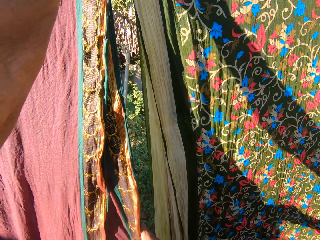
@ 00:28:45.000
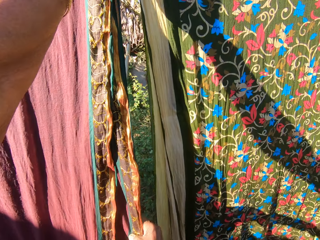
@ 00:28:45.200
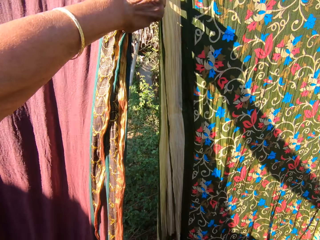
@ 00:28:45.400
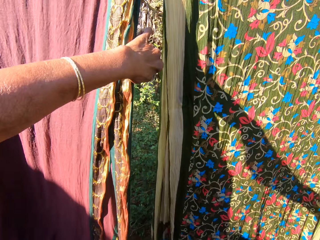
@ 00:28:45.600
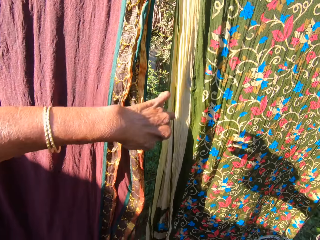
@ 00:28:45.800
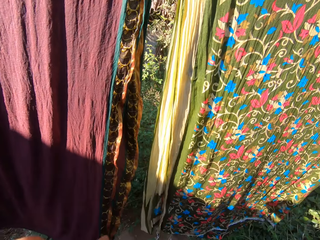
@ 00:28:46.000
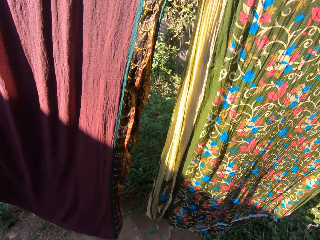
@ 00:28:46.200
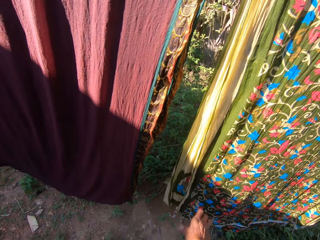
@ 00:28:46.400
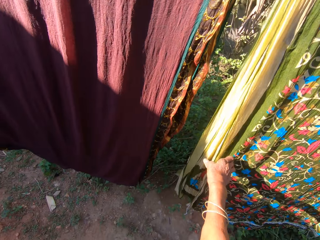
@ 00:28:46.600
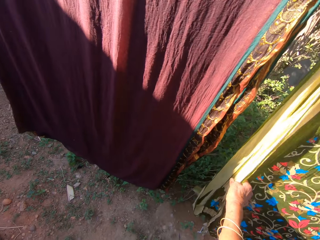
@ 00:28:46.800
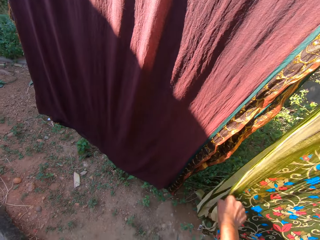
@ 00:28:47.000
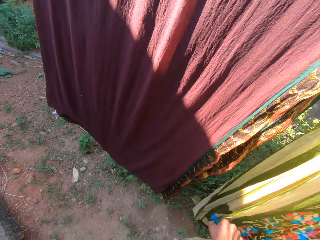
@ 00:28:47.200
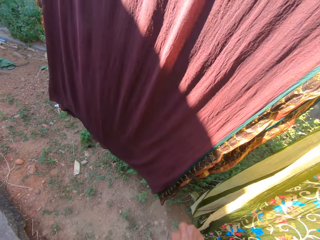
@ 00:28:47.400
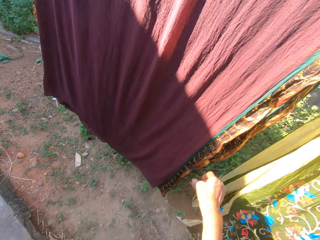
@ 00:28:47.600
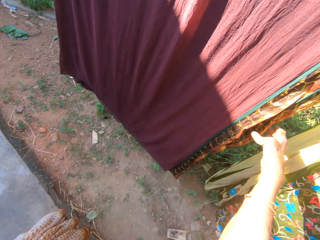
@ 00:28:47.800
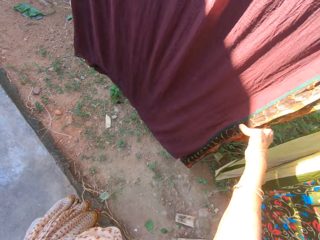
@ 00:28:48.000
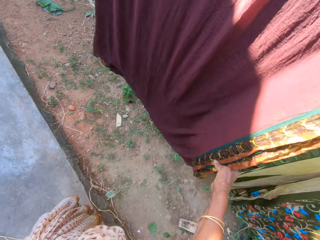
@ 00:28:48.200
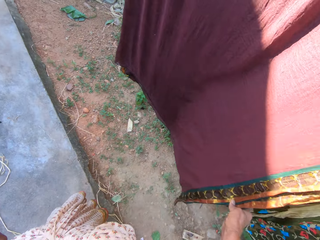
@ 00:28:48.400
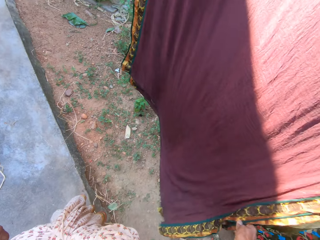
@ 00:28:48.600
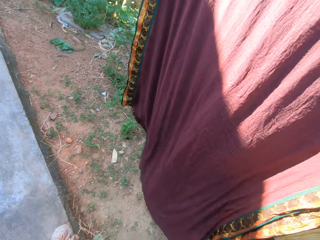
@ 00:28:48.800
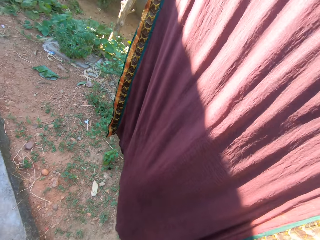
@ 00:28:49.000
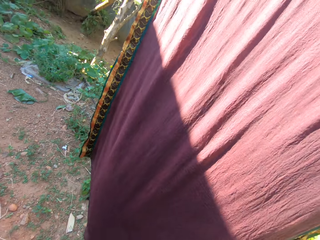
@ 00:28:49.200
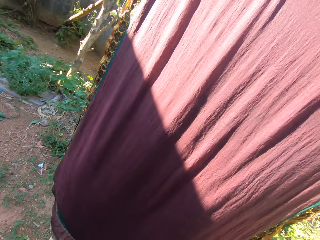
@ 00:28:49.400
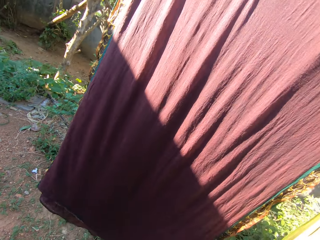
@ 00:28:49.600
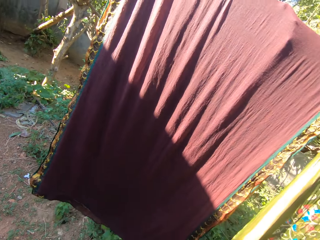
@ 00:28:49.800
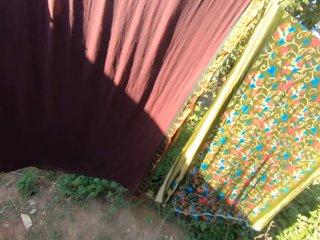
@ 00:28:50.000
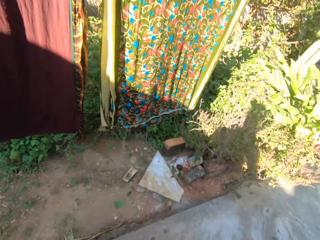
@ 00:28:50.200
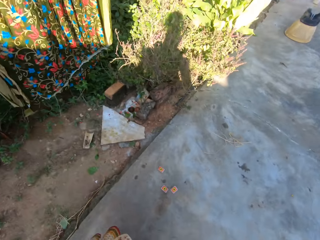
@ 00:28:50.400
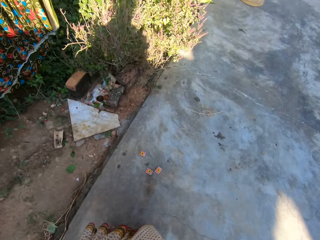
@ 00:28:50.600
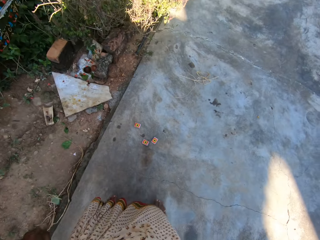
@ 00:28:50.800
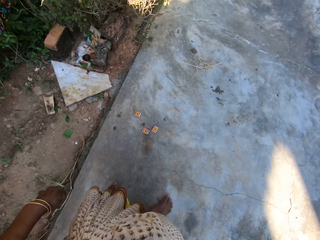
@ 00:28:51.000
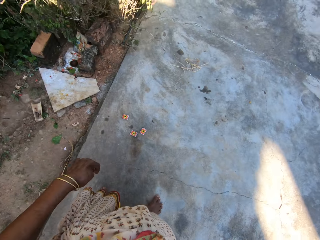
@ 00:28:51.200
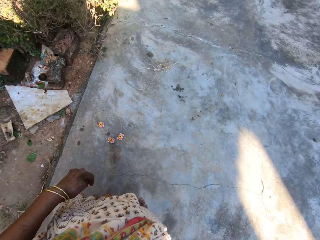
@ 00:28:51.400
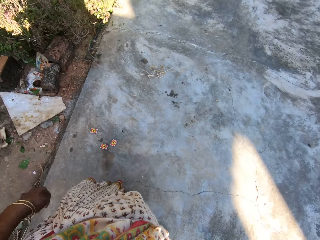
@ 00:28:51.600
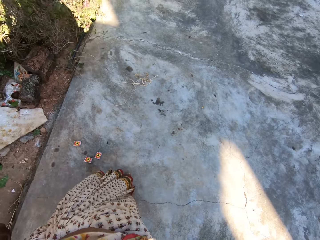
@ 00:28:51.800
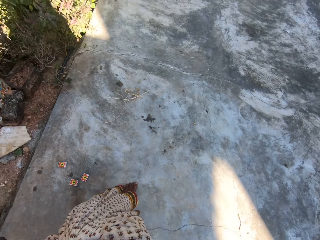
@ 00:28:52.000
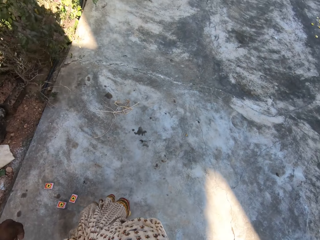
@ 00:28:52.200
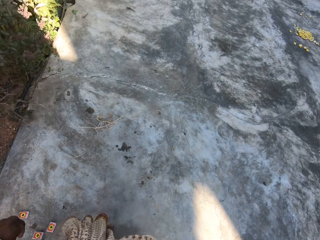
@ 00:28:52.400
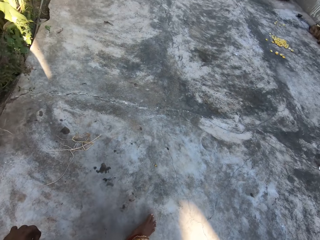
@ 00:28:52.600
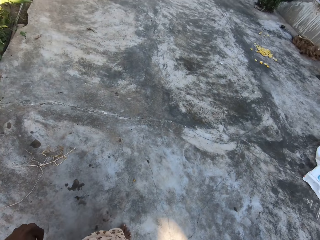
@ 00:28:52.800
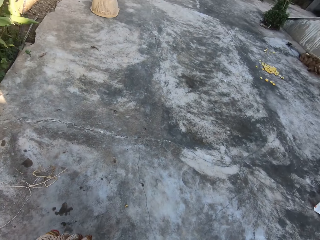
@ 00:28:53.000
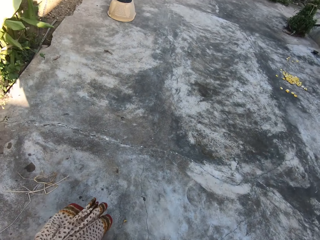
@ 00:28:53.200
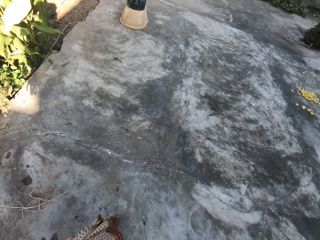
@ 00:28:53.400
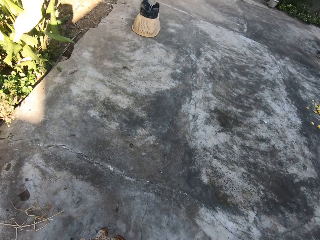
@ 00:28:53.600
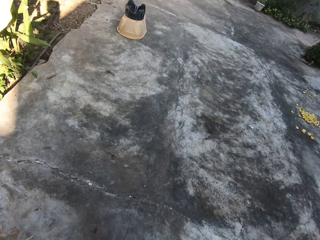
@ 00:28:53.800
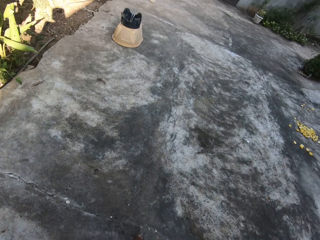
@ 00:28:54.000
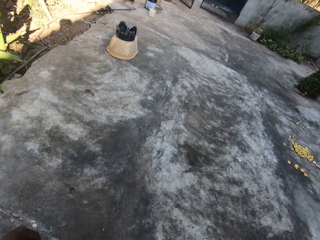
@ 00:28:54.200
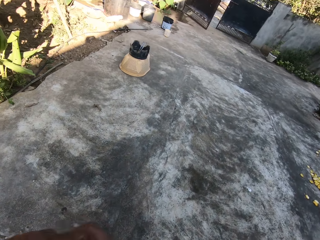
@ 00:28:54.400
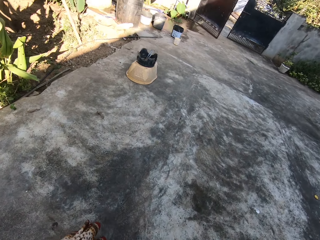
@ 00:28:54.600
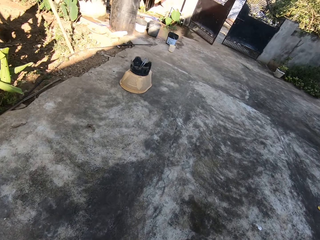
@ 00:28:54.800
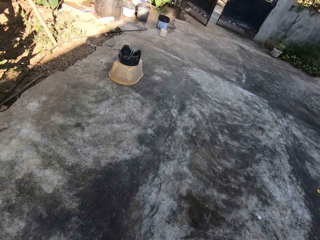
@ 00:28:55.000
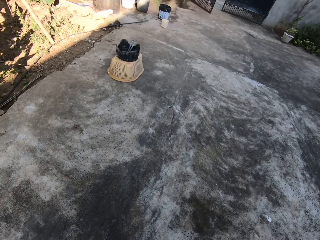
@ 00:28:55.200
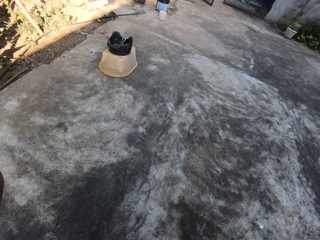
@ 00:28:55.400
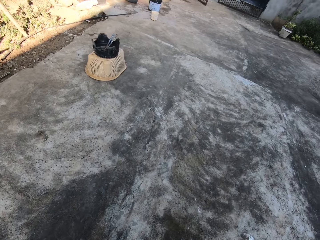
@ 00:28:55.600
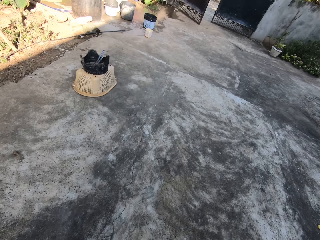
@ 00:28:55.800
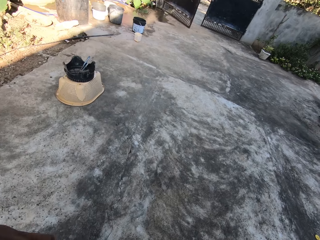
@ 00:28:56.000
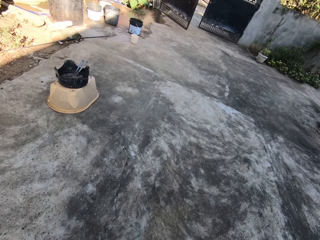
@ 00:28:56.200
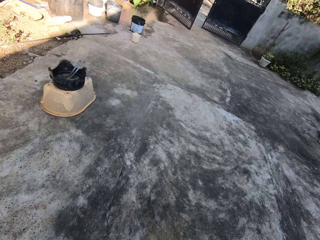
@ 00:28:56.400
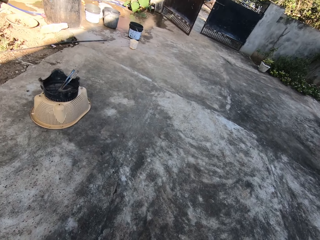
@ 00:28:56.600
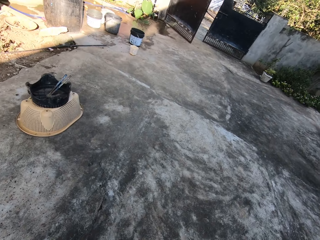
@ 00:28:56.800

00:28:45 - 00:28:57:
The camera wearer wiggles a cloth on the line. They adjust the cloth on the hanging line. They wiggle another cloth on the line. They walk towards a hanging line.

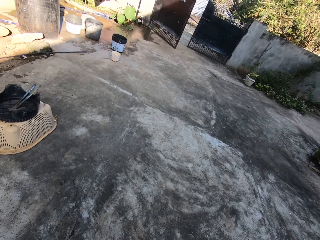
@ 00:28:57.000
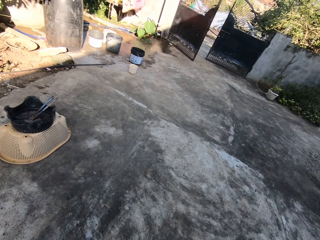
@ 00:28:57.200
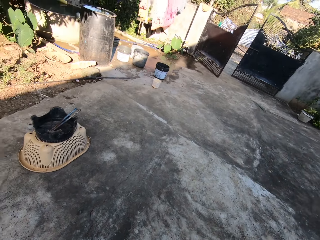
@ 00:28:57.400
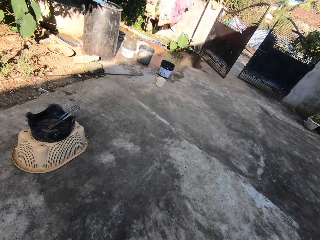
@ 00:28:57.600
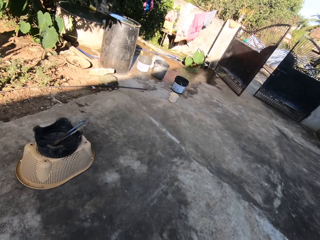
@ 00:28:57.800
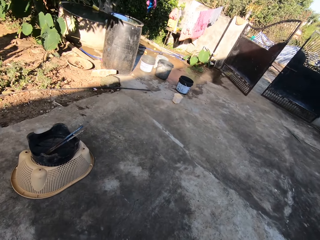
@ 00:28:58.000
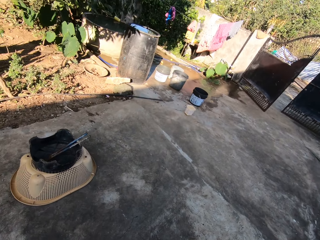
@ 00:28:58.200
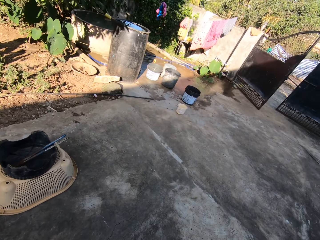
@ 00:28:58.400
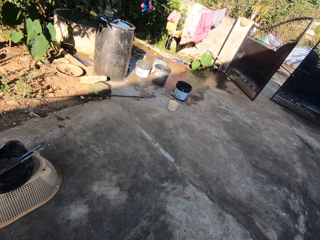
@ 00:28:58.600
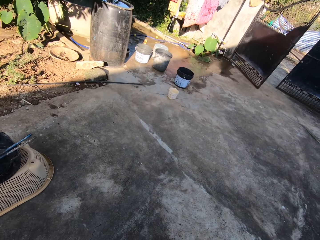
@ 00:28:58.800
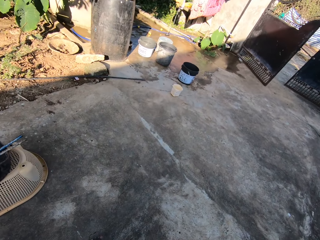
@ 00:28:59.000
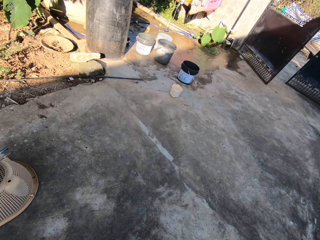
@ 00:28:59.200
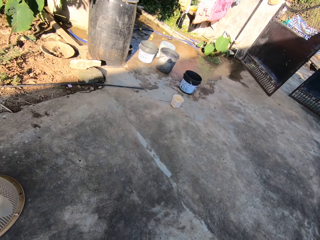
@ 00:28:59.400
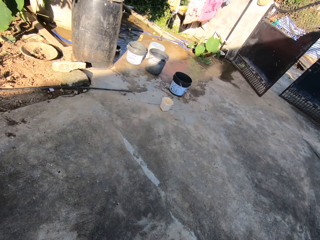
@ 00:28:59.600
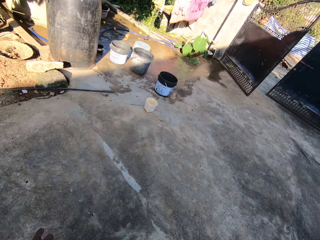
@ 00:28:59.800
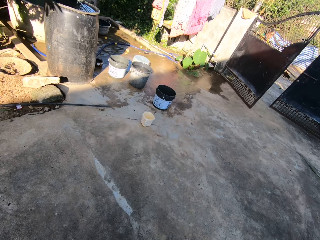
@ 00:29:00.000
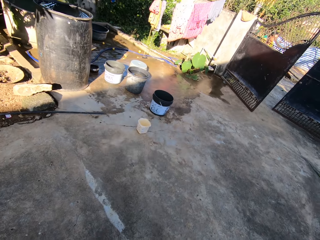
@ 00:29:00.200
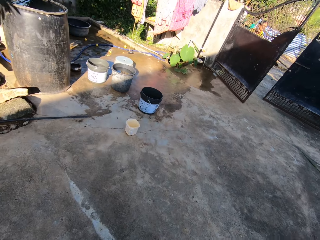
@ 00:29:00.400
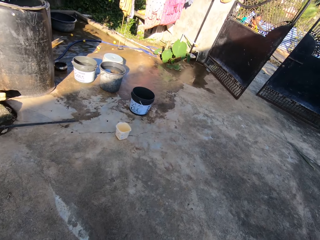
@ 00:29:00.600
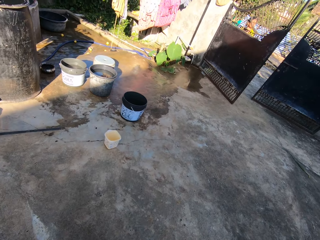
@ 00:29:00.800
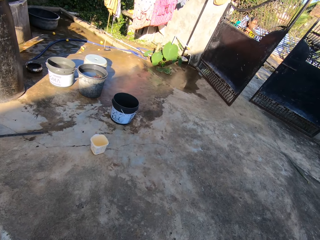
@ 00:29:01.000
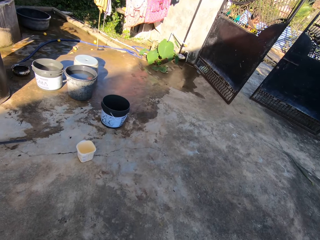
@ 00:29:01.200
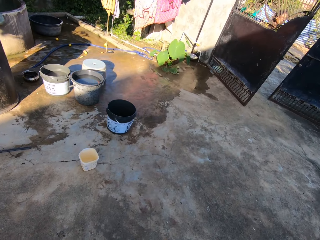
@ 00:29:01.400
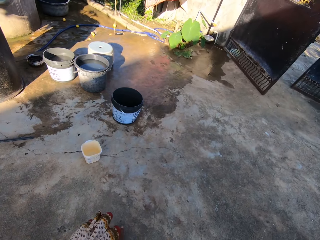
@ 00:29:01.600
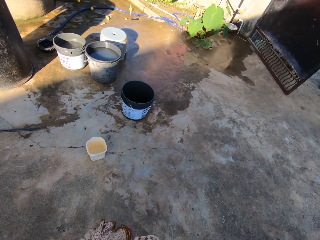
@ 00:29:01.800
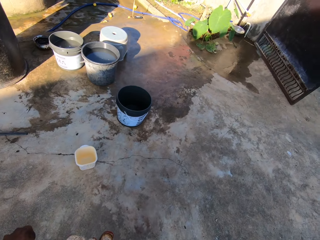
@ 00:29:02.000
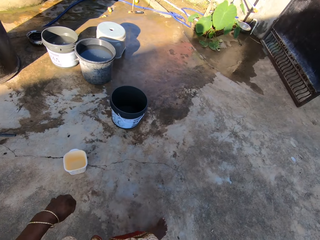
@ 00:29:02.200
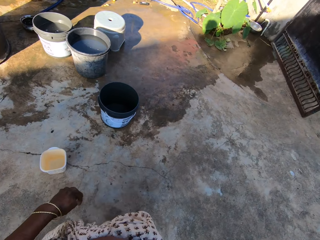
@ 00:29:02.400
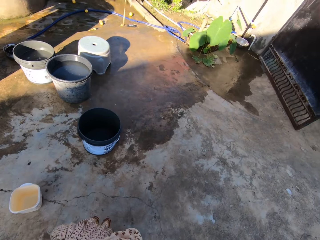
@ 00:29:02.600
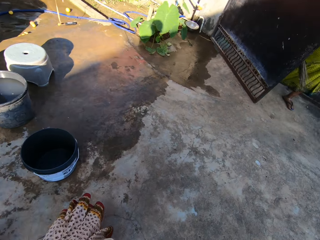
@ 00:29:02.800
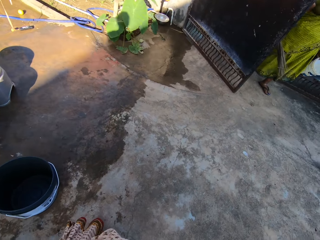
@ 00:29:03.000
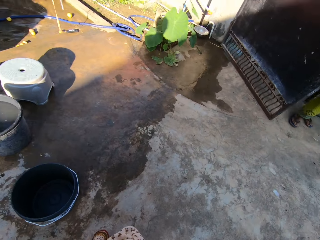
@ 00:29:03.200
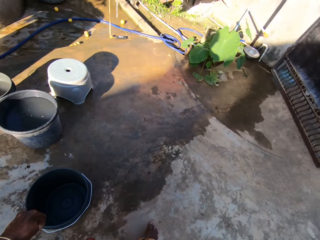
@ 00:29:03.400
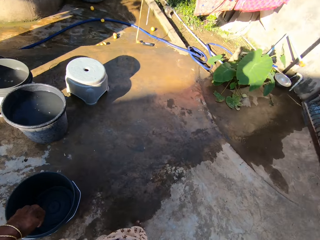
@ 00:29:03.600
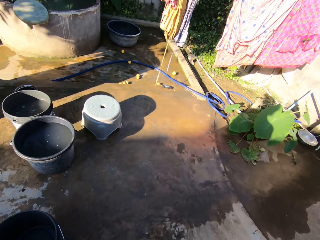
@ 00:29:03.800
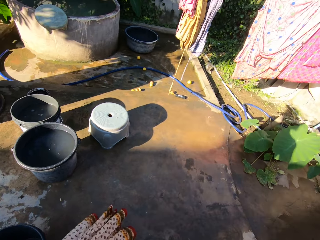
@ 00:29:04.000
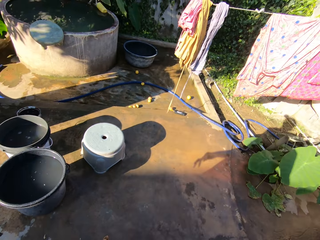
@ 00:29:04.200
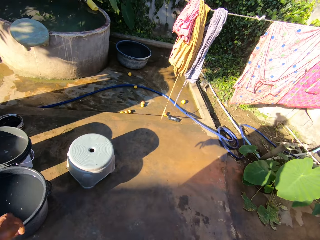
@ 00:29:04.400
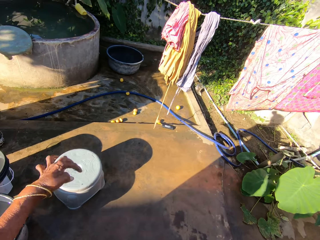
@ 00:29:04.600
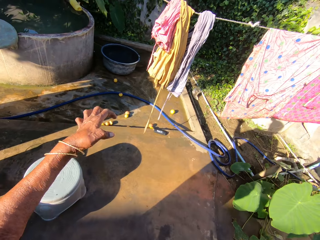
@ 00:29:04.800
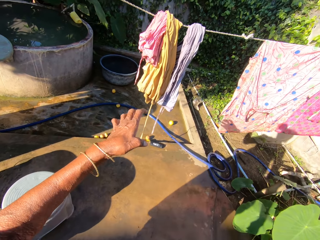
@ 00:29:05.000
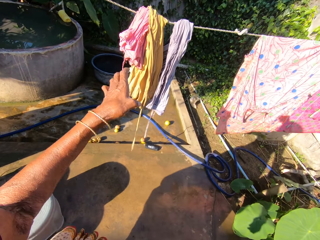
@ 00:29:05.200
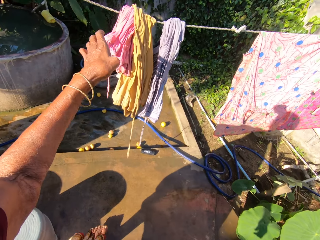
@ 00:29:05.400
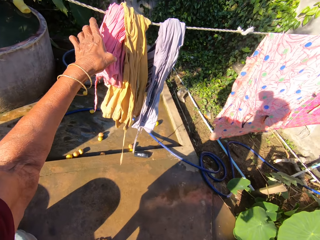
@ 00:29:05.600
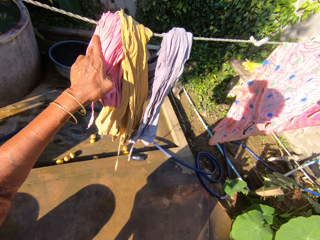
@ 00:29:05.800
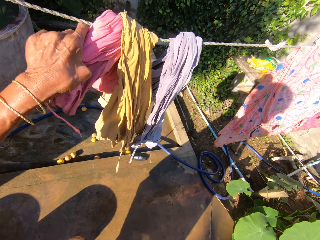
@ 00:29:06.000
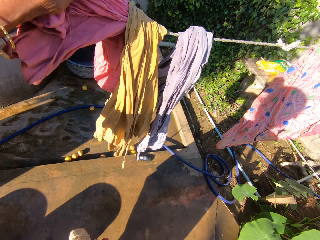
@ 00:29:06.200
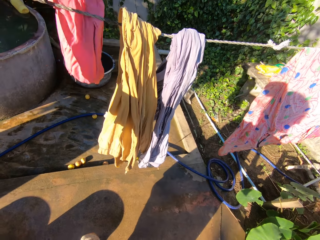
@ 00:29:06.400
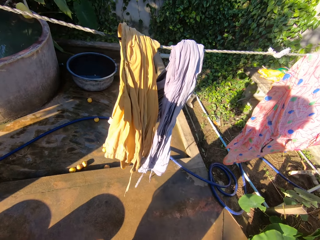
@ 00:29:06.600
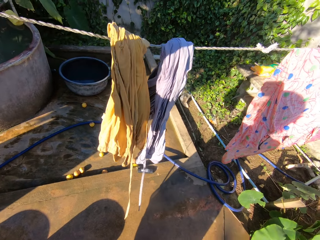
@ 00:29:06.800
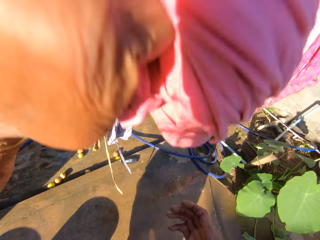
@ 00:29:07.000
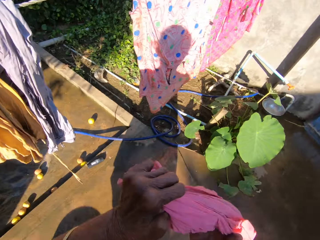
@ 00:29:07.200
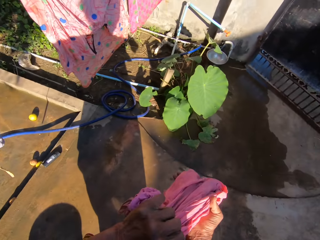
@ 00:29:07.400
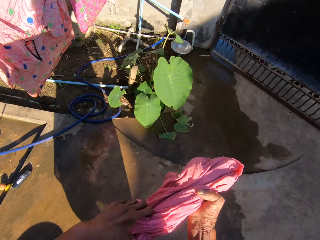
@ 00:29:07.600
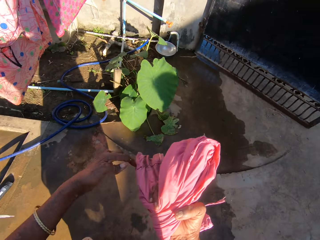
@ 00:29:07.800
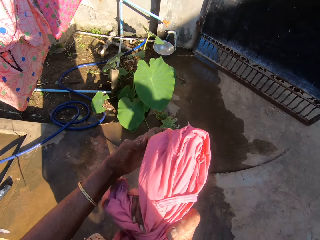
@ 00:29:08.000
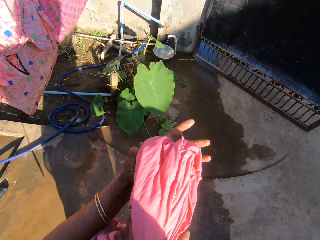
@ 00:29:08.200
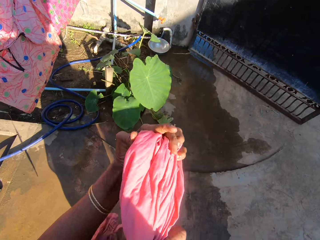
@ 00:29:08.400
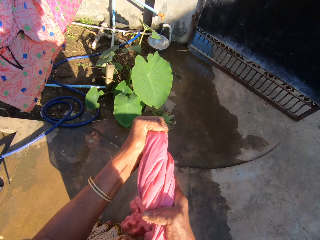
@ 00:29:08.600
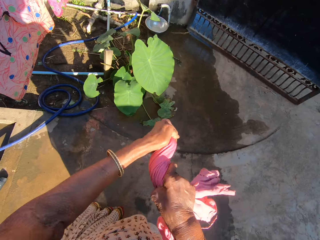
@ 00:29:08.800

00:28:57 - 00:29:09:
A person walks inside the gate. The camera wearer removes a pink cloth from another line.
